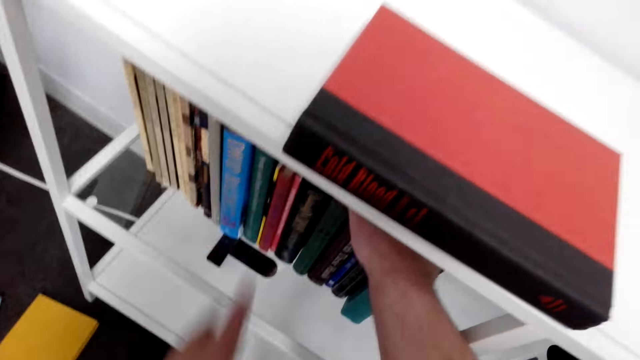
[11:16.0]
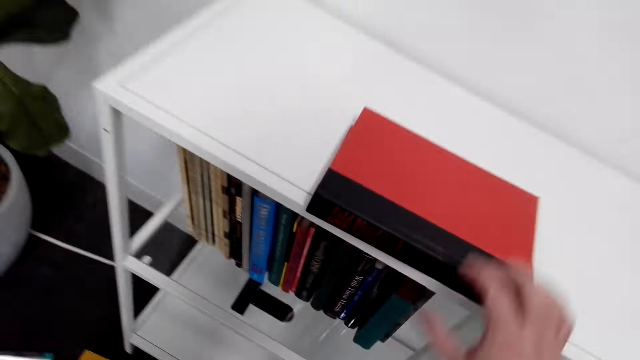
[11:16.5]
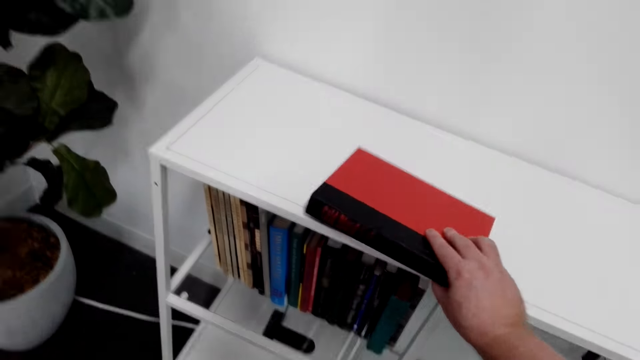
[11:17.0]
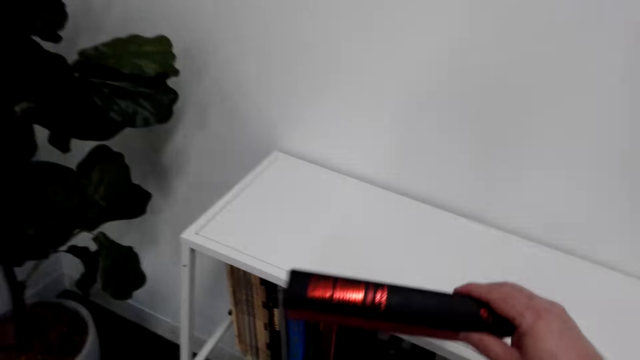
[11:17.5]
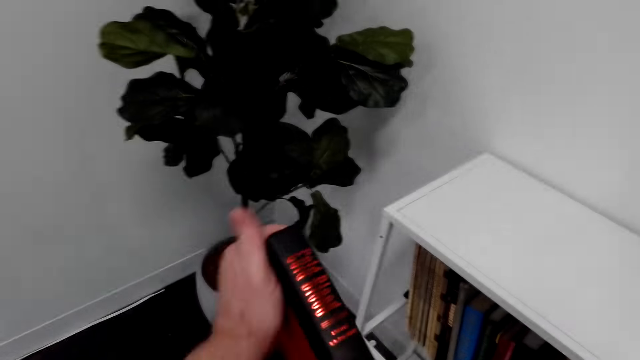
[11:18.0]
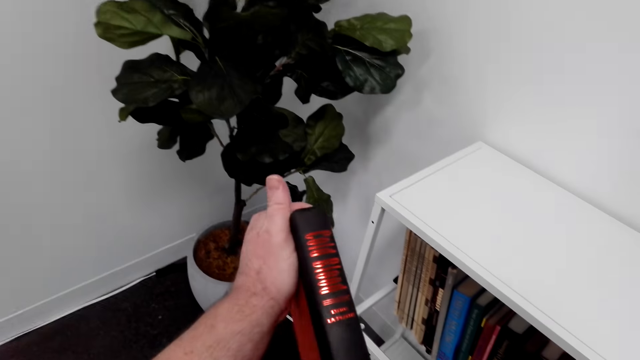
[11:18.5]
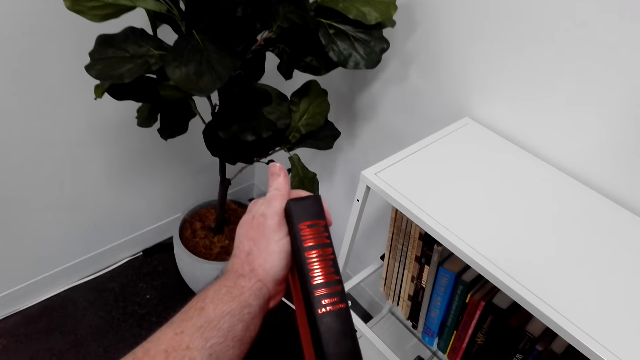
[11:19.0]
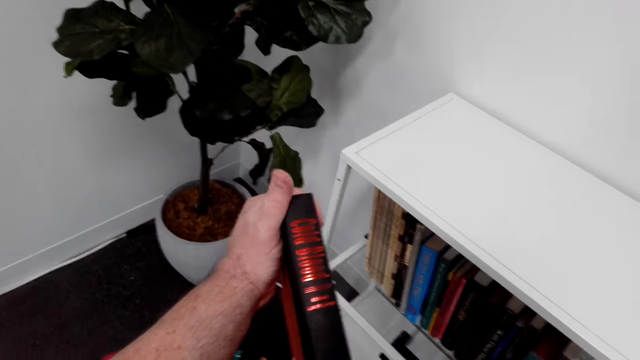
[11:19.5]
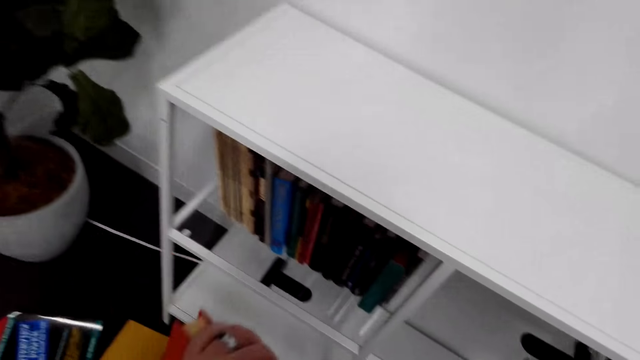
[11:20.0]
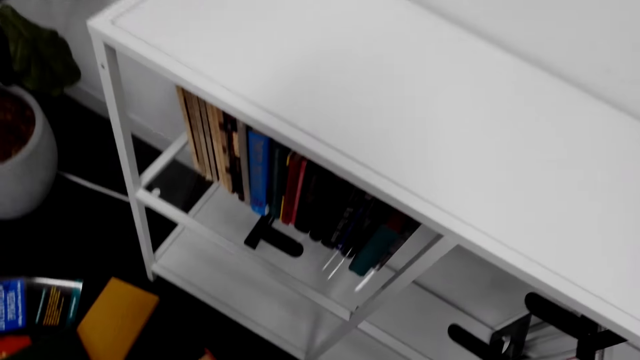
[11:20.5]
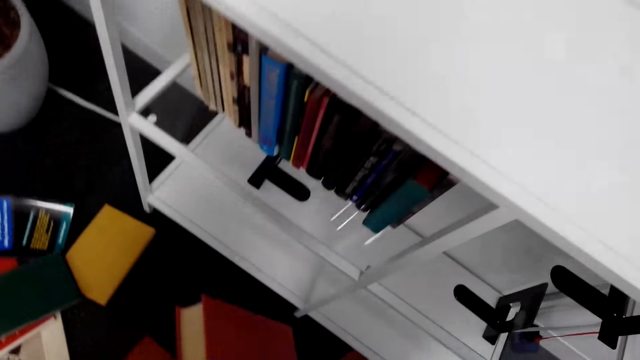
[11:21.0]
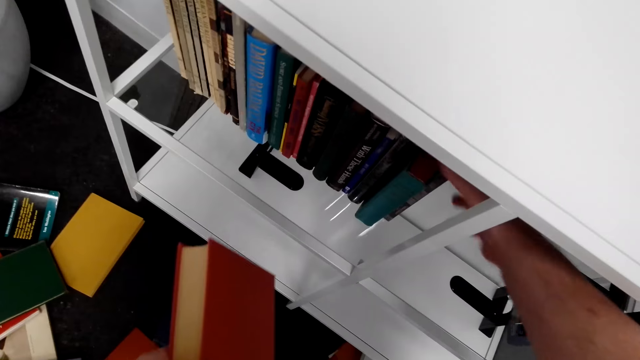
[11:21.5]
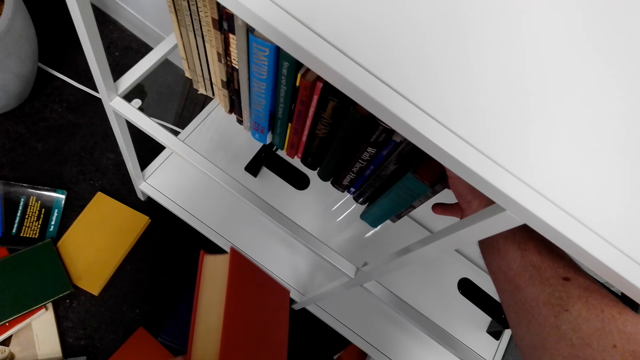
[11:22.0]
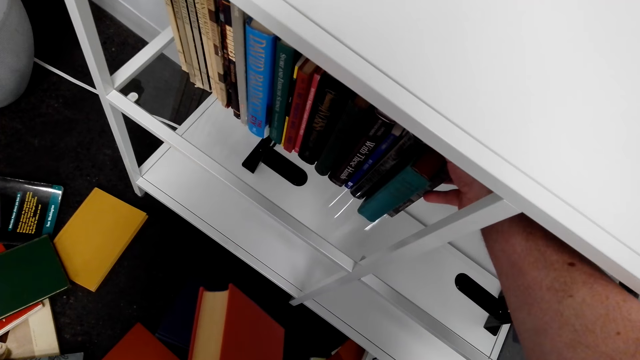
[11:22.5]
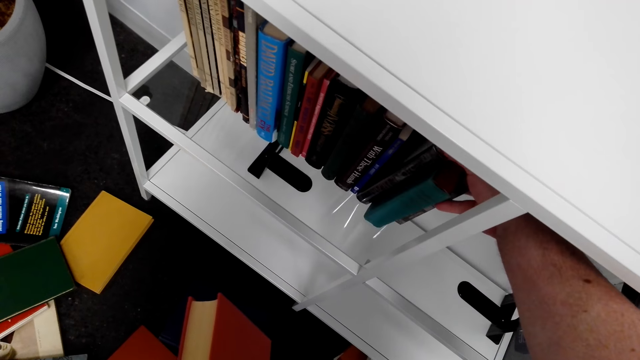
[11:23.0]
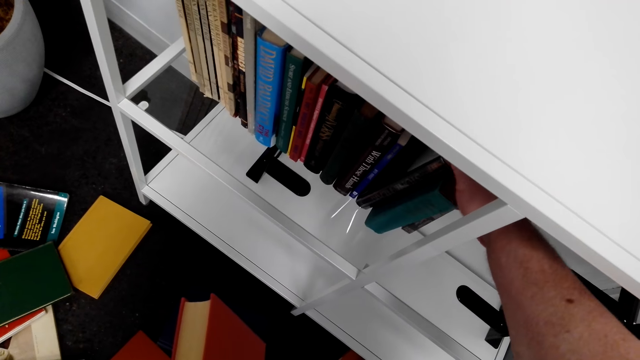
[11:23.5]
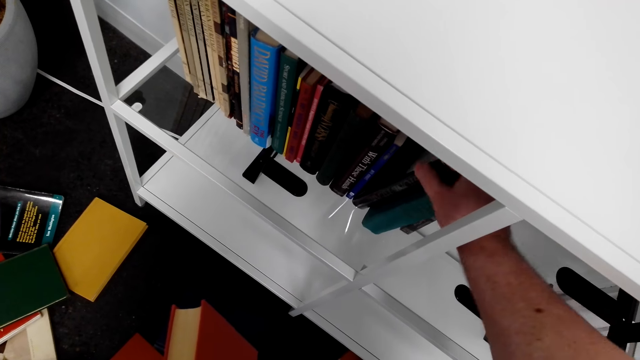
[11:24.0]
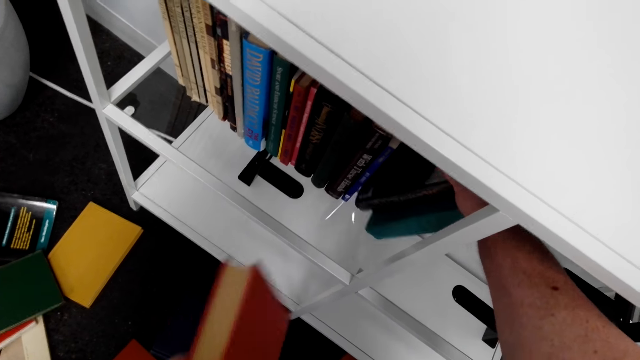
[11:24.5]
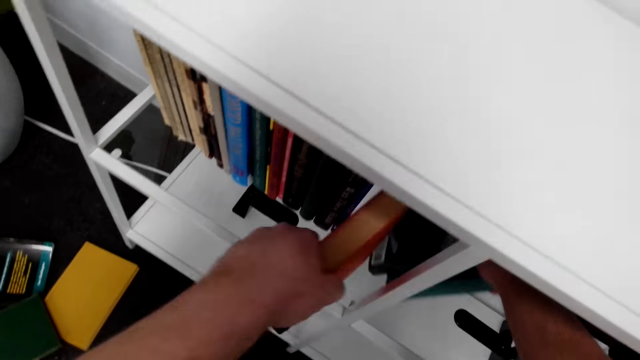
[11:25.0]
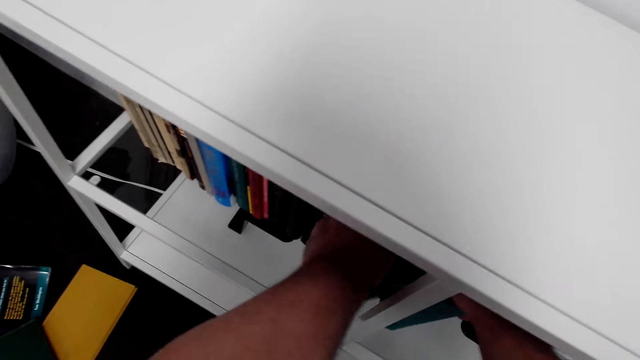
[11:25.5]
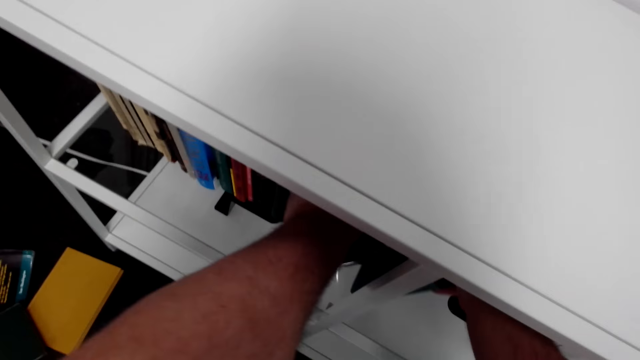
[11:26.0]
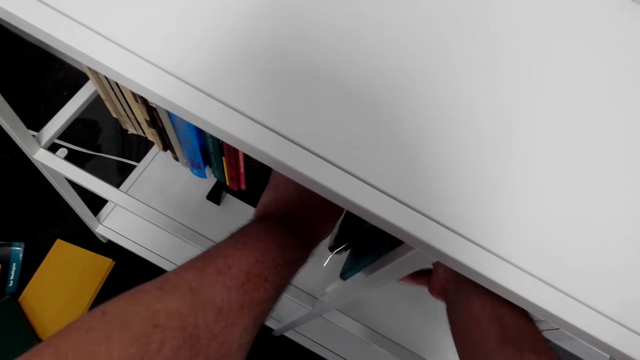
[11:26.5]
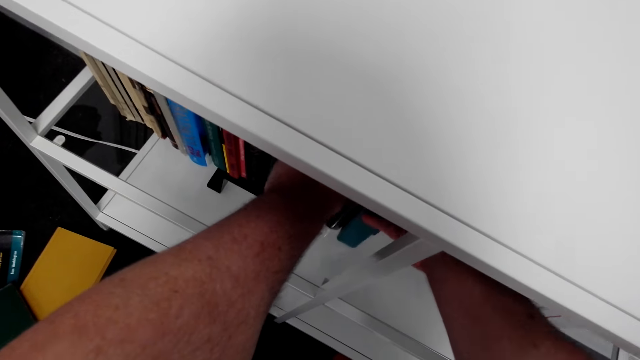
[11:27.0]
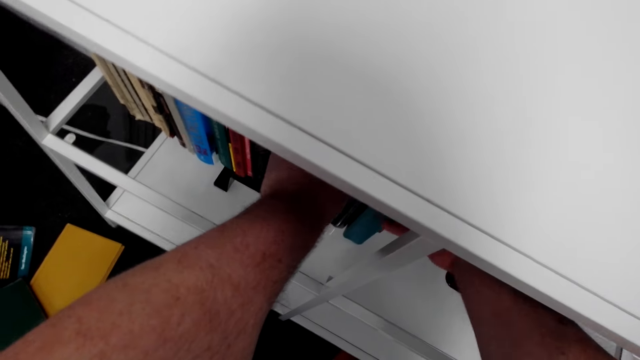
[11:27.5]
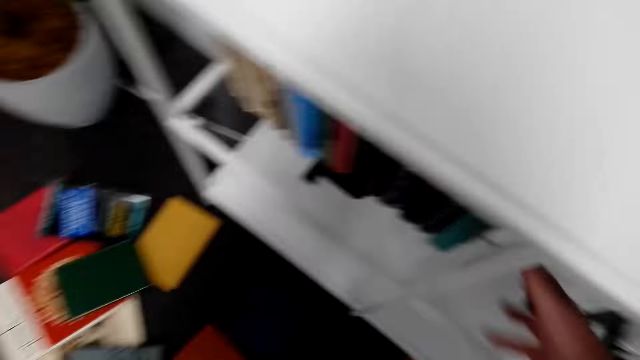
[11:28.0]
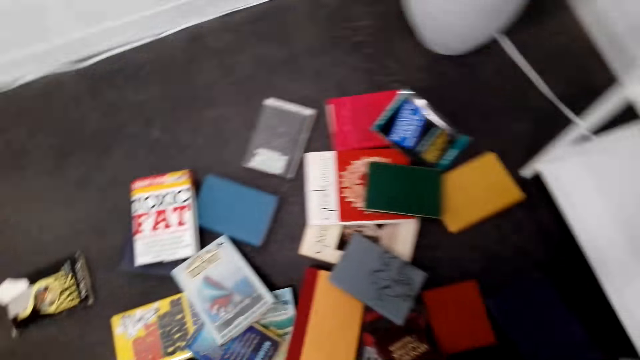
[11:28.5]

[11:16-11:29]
The camera wearer picks a book on the shelf. They arrange the book on the shelf. They squeeze books from the shelf. They put the book on the shelf.

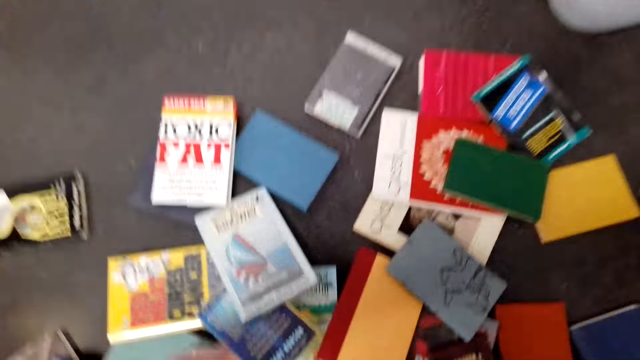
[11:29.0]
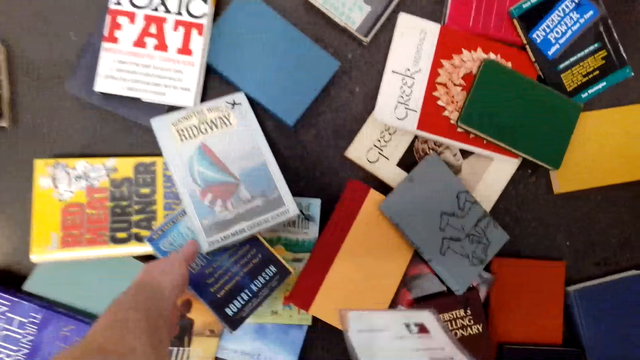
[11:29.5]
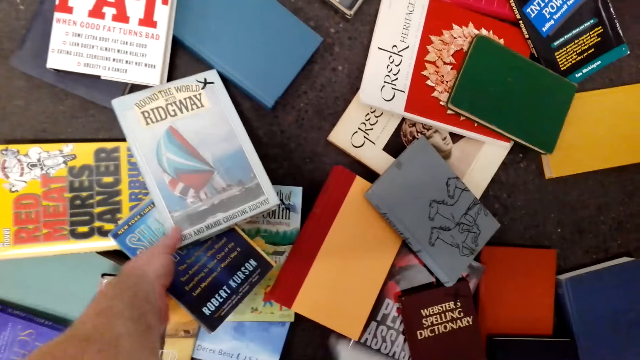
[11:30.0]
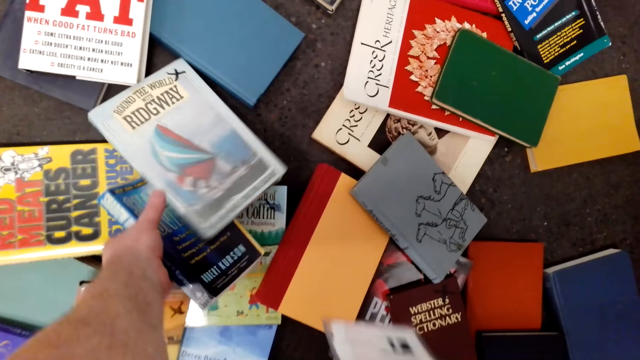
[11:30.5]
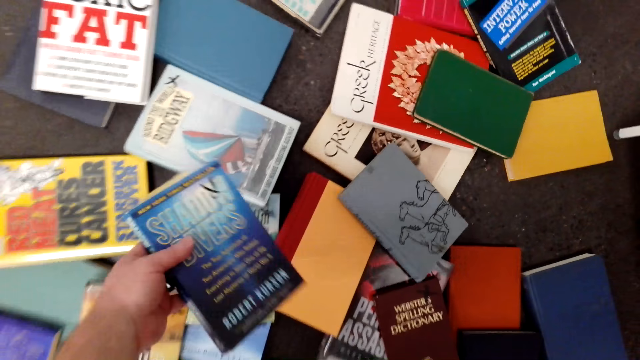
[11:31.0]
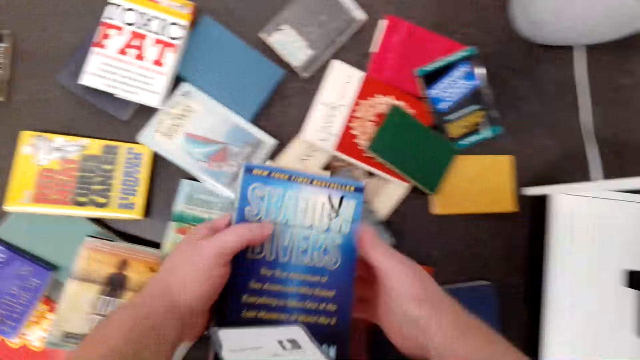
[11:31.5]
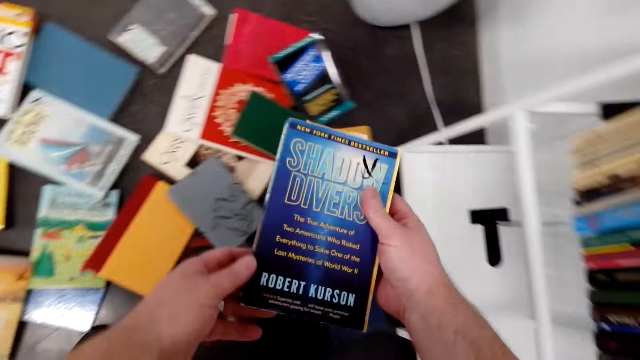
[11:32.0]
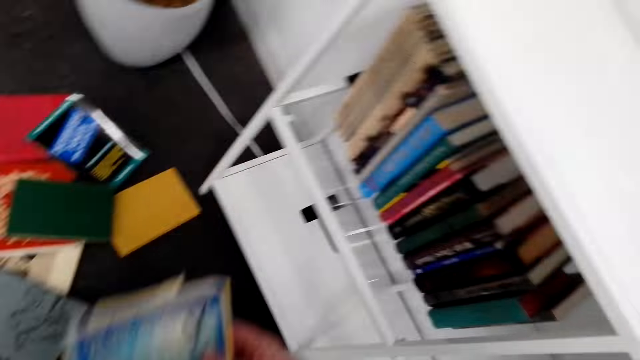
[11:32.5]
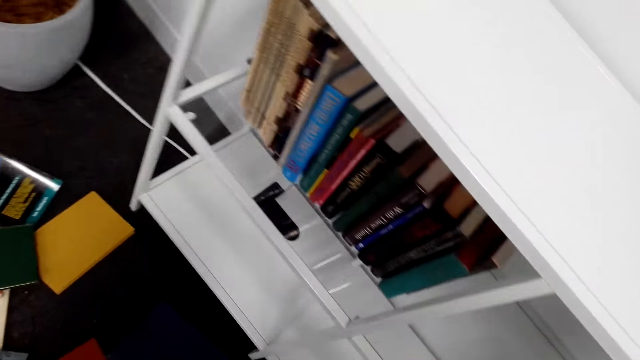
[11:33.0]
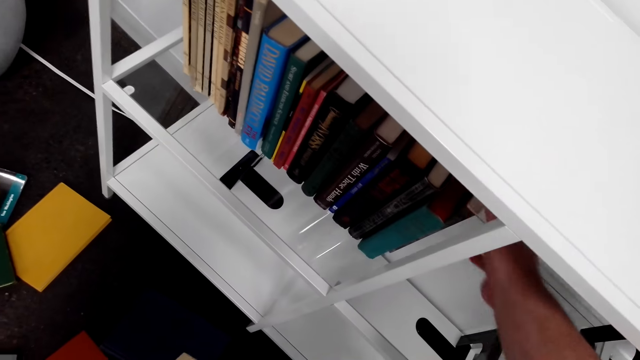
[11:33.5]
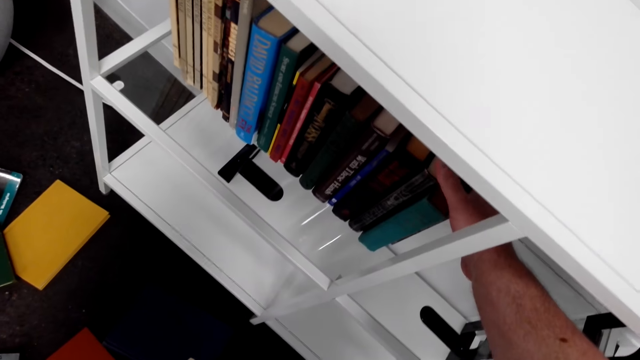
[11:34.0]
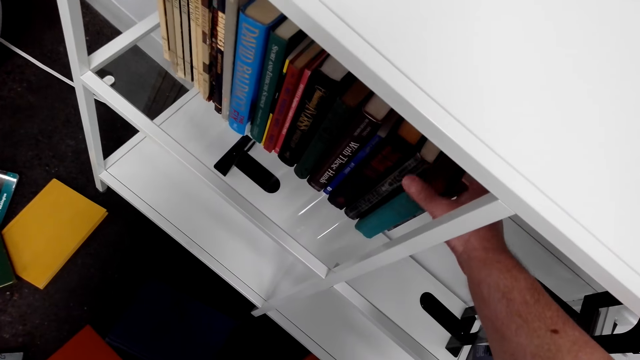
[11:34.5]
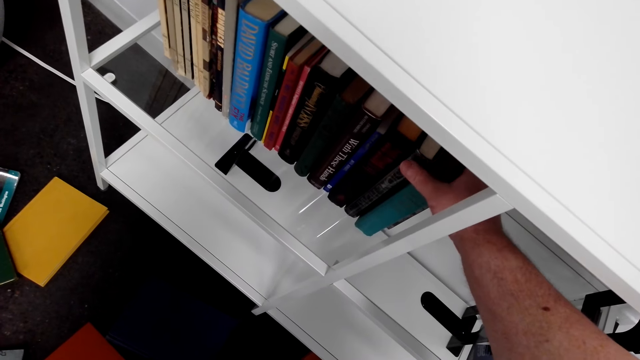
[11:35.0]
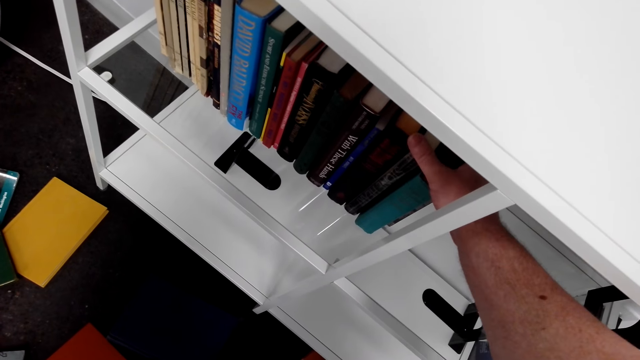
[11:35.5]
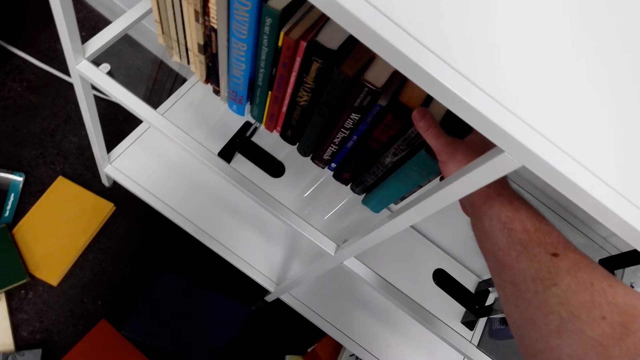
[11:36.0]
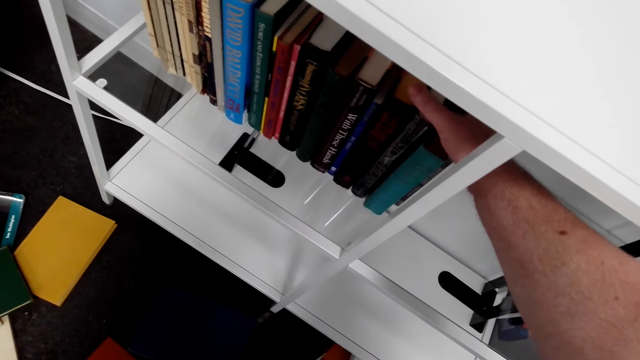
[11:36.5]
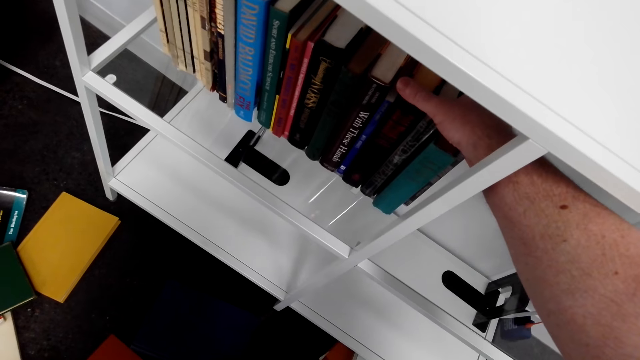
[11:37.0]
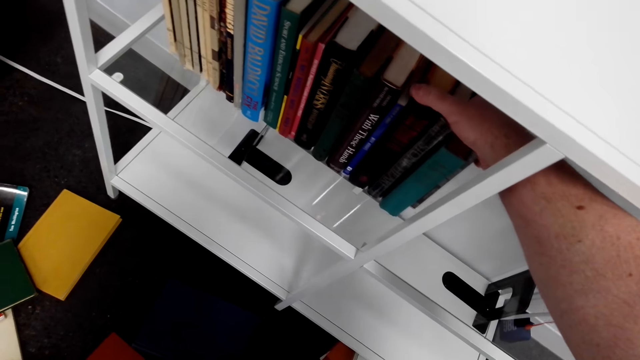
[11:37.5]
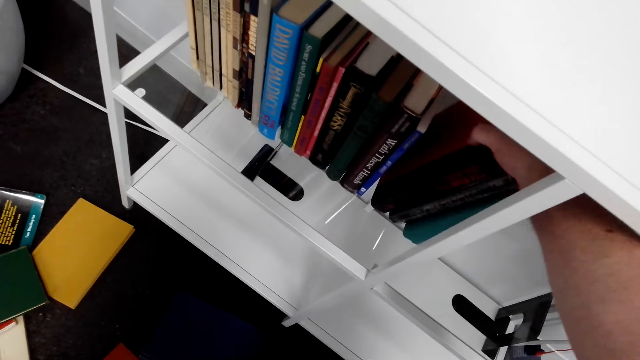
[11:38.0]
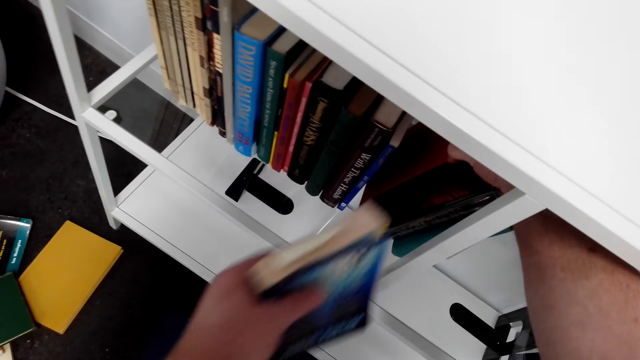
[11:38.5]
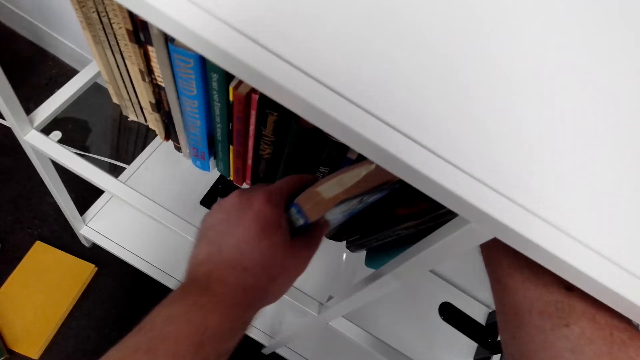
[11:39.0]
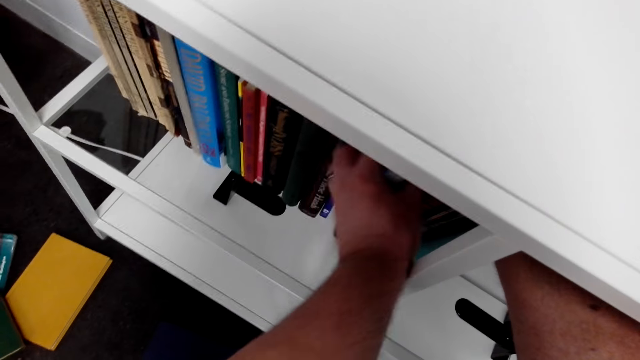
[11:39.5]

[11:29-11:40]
The camera wearer picks a book on the shelf. They pick books. They arrange the book on the shelf. They squeeze books from the shelf. They put the book on the shelf.
